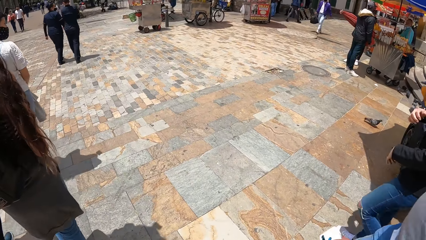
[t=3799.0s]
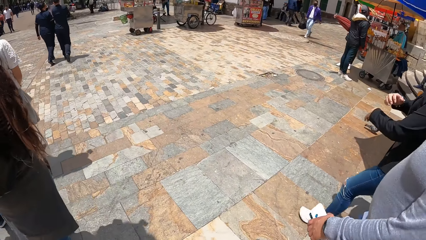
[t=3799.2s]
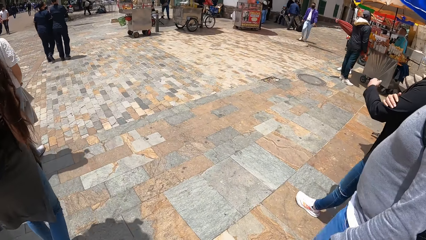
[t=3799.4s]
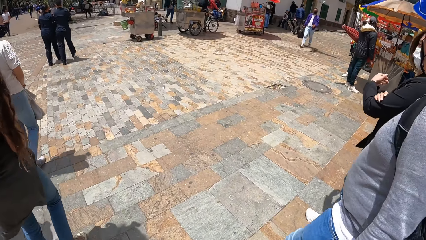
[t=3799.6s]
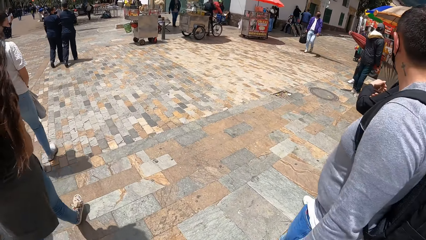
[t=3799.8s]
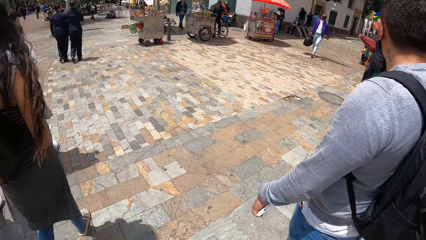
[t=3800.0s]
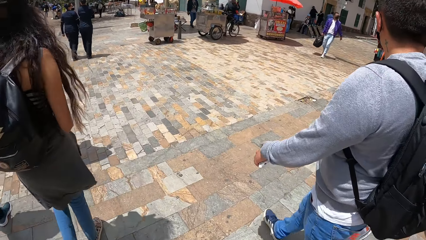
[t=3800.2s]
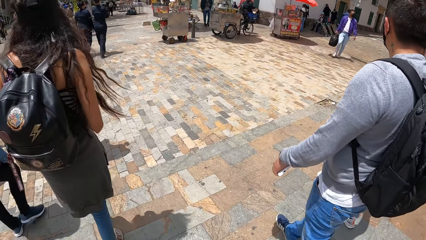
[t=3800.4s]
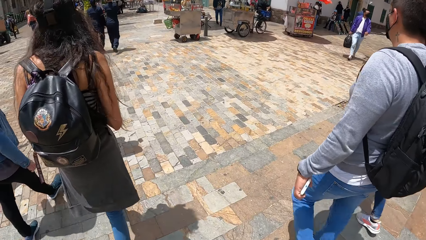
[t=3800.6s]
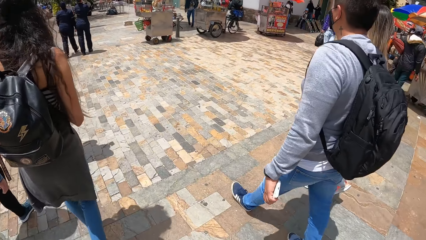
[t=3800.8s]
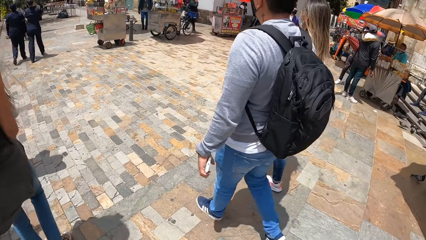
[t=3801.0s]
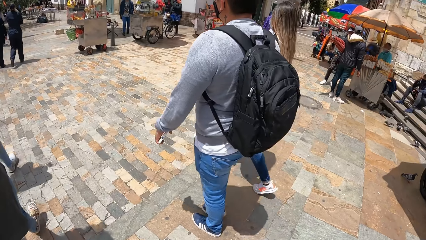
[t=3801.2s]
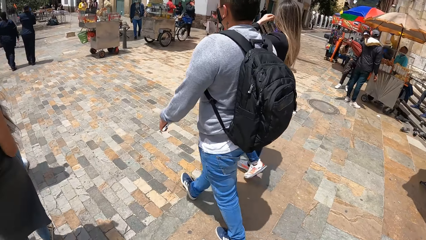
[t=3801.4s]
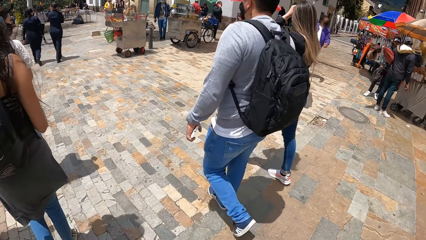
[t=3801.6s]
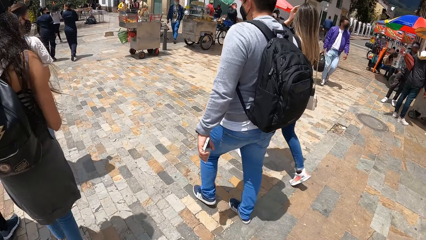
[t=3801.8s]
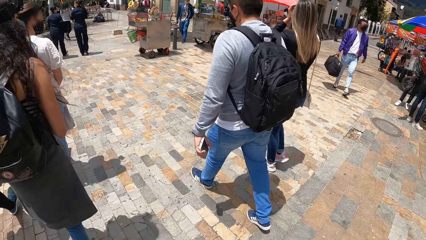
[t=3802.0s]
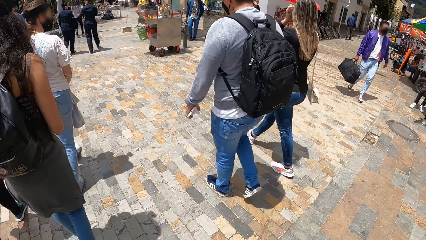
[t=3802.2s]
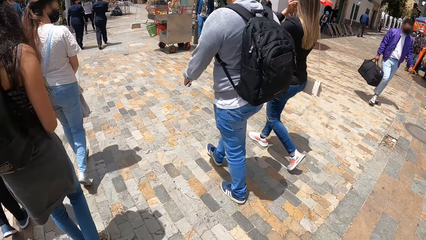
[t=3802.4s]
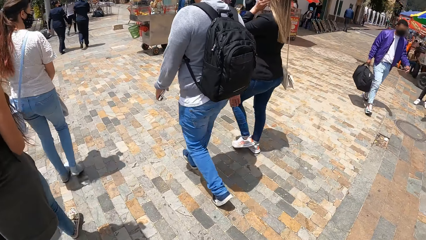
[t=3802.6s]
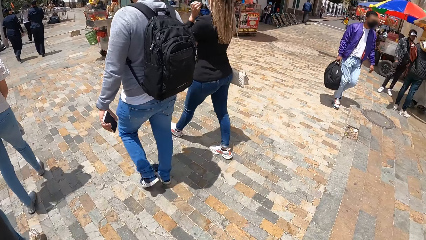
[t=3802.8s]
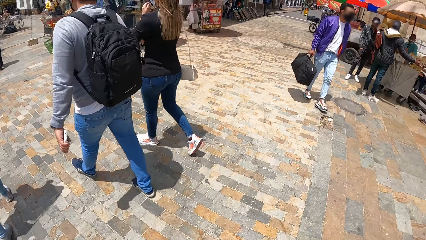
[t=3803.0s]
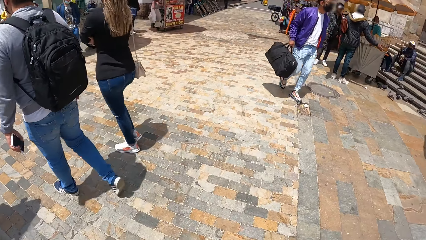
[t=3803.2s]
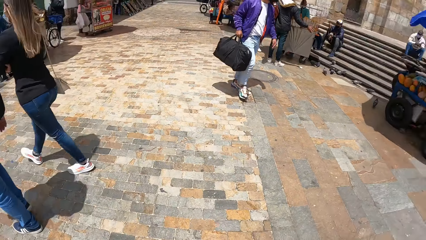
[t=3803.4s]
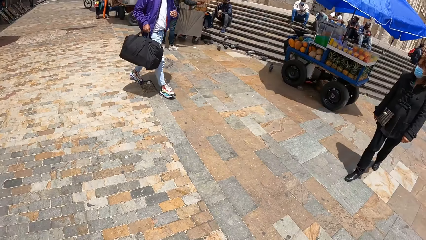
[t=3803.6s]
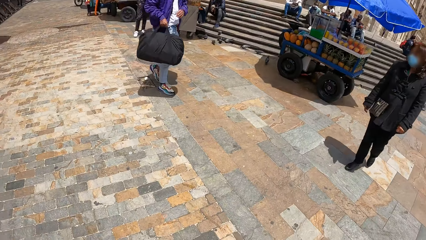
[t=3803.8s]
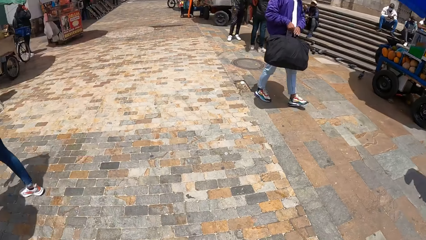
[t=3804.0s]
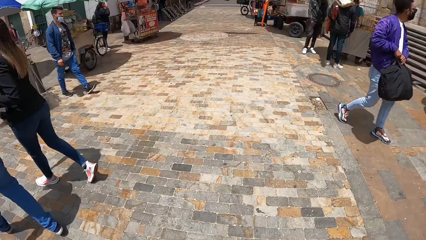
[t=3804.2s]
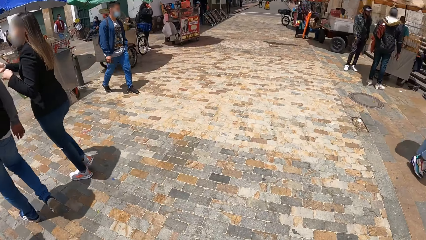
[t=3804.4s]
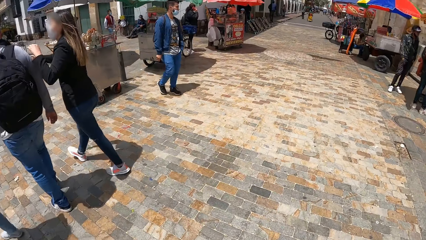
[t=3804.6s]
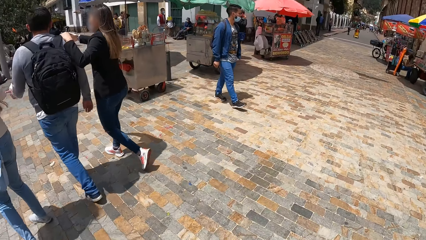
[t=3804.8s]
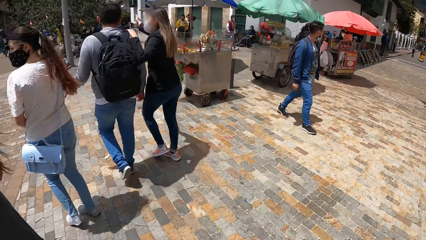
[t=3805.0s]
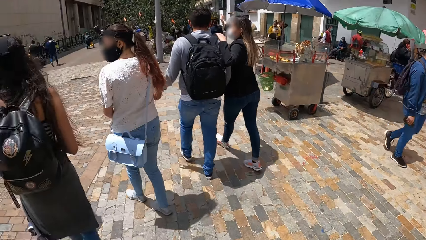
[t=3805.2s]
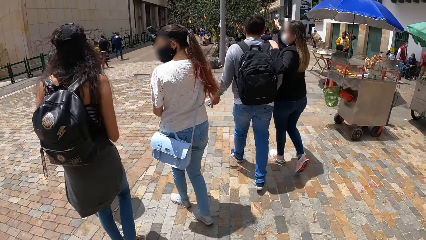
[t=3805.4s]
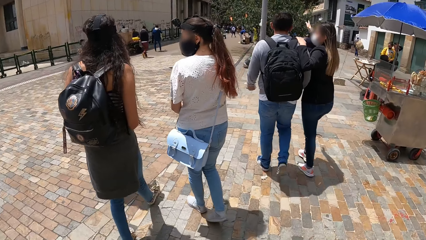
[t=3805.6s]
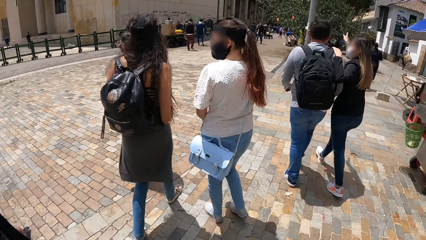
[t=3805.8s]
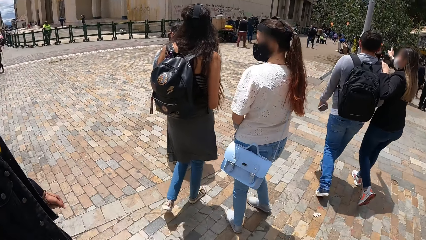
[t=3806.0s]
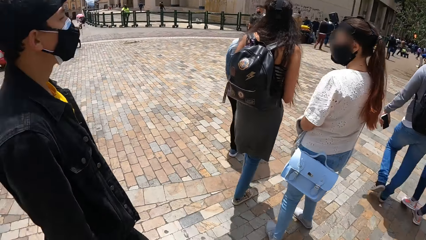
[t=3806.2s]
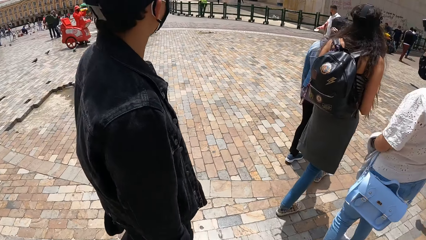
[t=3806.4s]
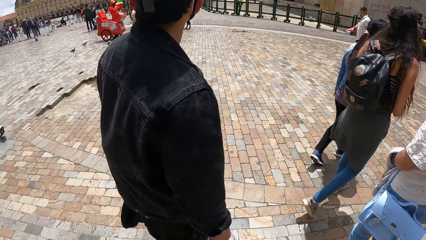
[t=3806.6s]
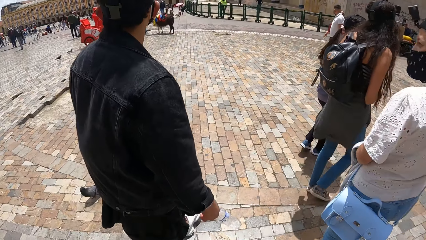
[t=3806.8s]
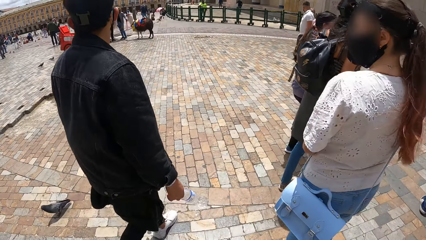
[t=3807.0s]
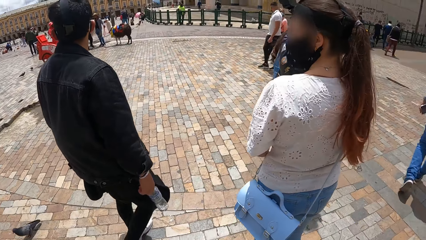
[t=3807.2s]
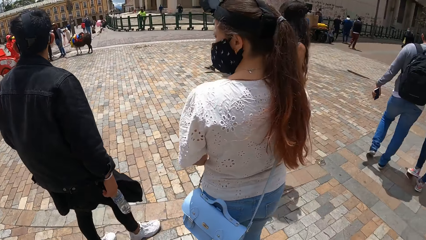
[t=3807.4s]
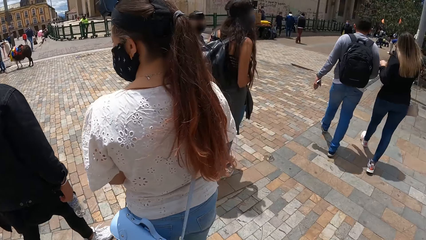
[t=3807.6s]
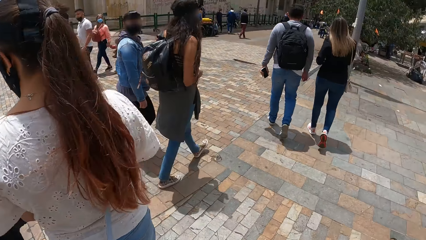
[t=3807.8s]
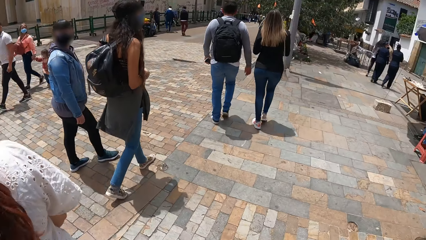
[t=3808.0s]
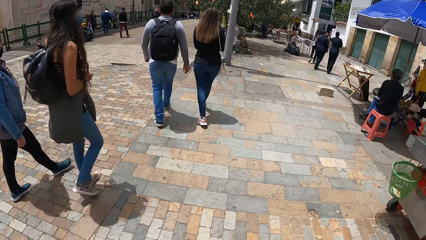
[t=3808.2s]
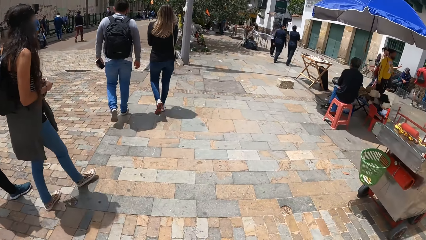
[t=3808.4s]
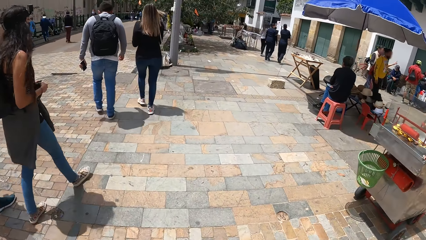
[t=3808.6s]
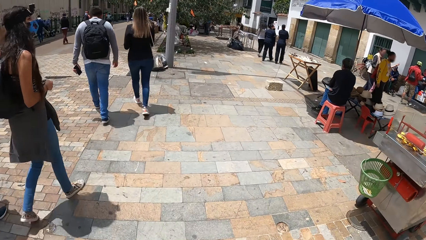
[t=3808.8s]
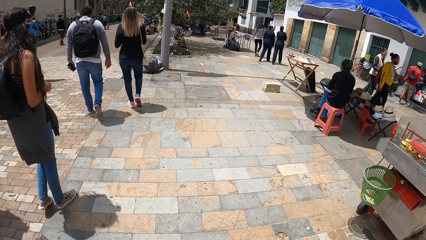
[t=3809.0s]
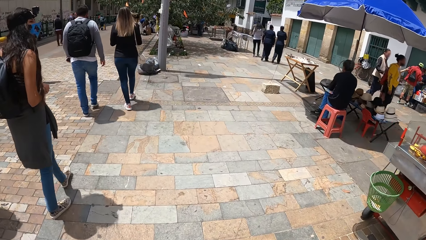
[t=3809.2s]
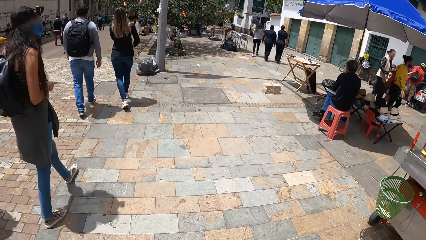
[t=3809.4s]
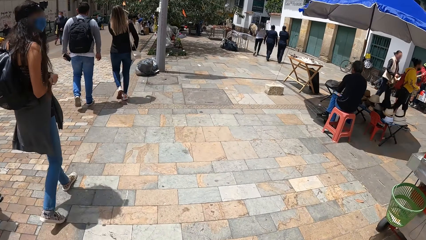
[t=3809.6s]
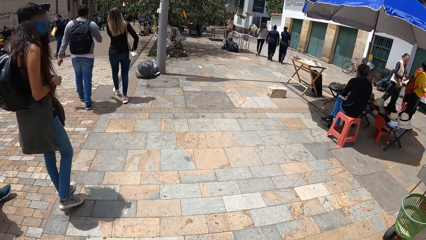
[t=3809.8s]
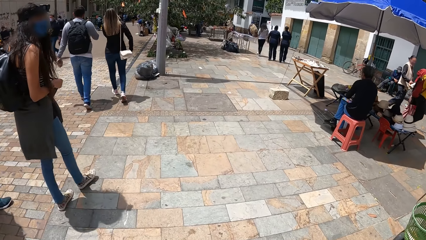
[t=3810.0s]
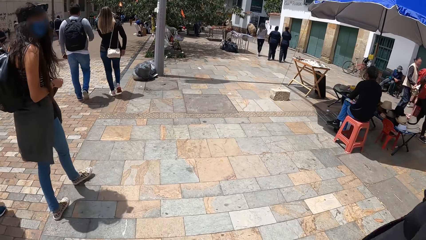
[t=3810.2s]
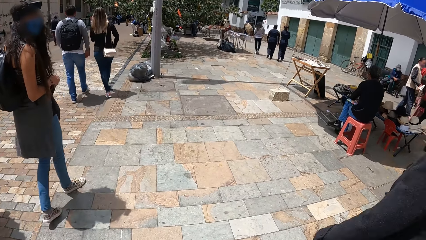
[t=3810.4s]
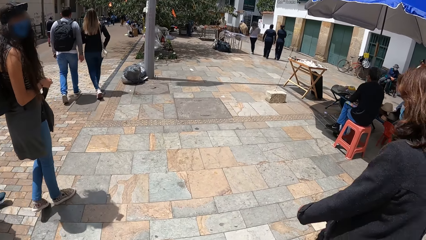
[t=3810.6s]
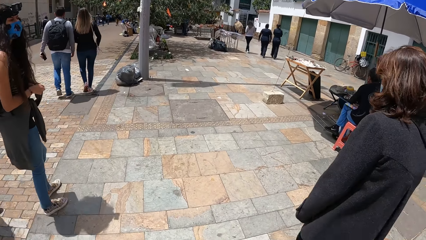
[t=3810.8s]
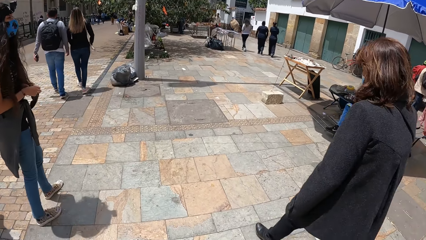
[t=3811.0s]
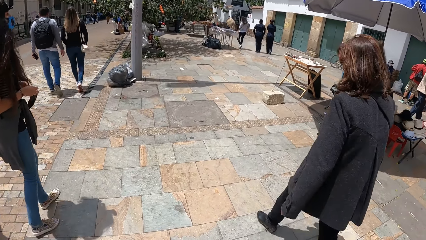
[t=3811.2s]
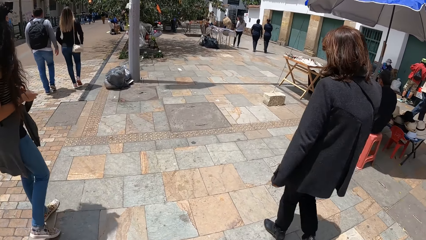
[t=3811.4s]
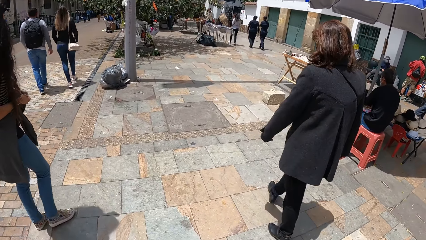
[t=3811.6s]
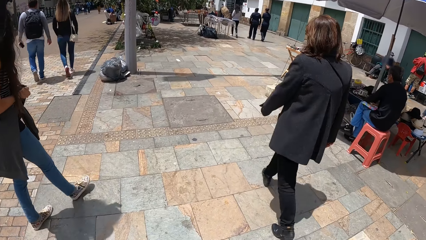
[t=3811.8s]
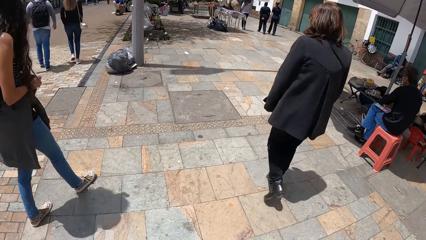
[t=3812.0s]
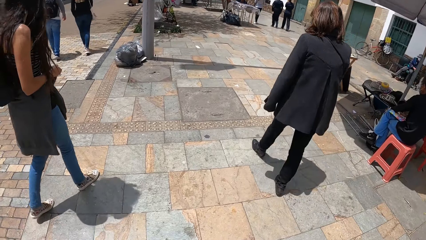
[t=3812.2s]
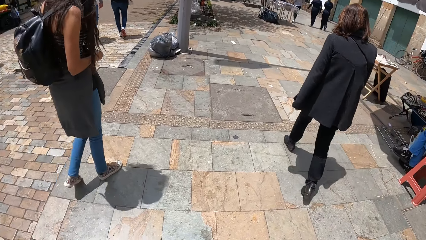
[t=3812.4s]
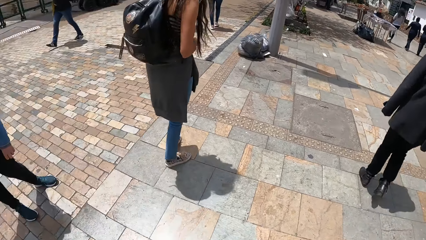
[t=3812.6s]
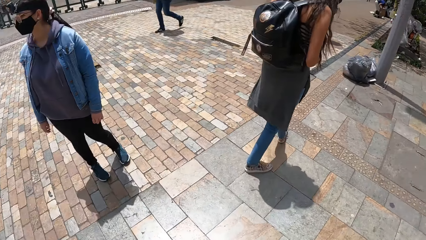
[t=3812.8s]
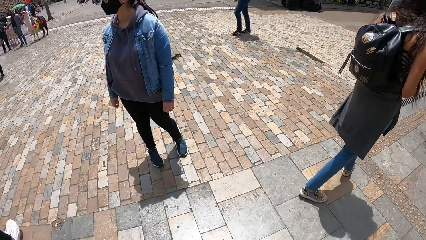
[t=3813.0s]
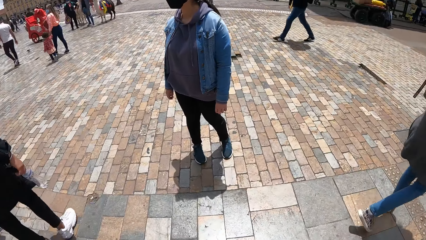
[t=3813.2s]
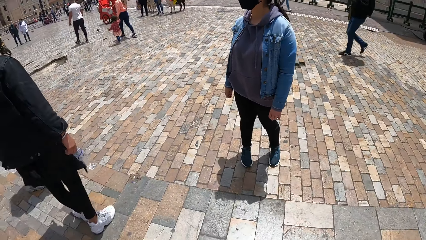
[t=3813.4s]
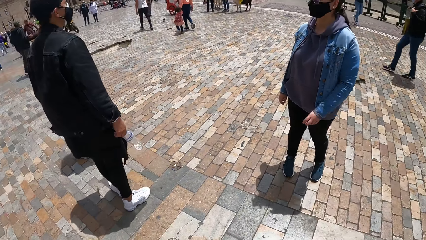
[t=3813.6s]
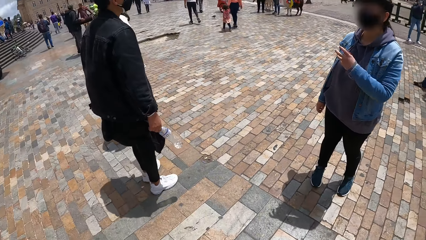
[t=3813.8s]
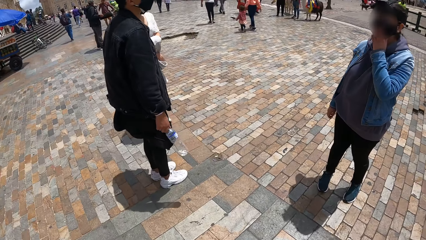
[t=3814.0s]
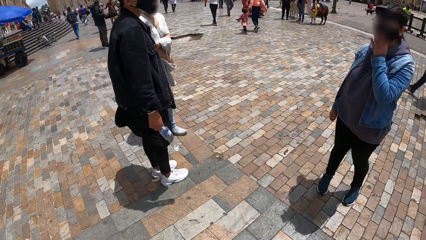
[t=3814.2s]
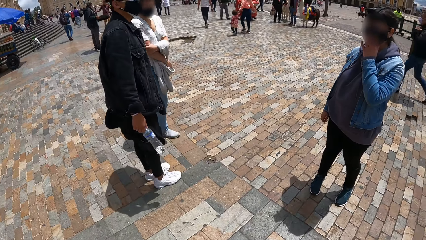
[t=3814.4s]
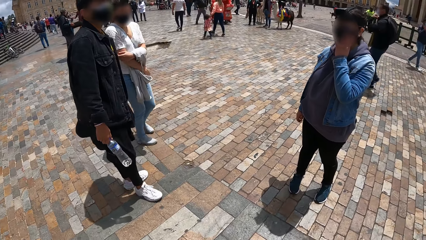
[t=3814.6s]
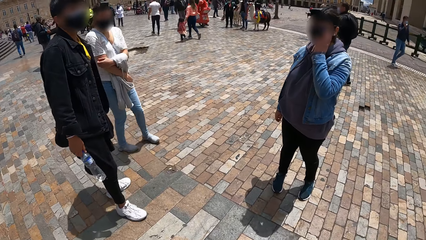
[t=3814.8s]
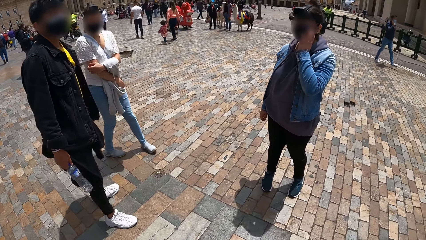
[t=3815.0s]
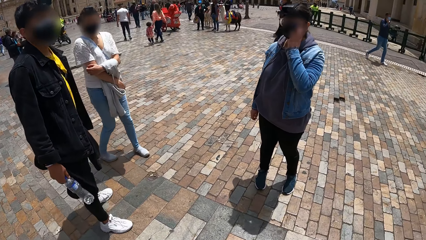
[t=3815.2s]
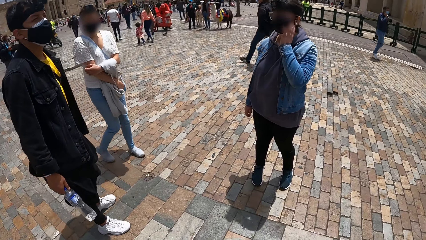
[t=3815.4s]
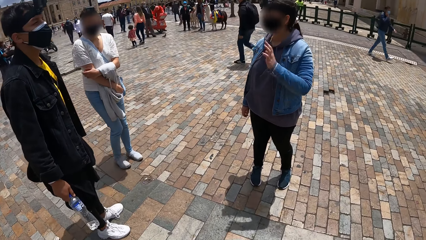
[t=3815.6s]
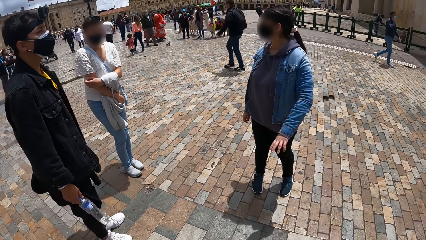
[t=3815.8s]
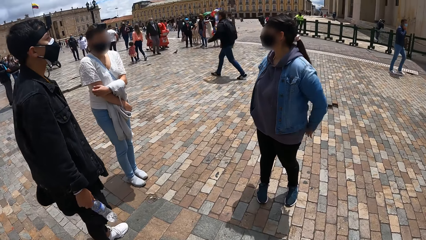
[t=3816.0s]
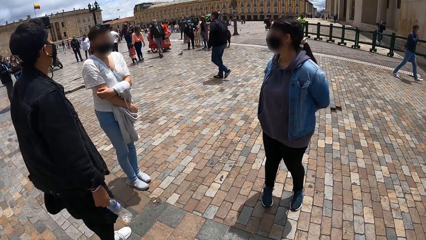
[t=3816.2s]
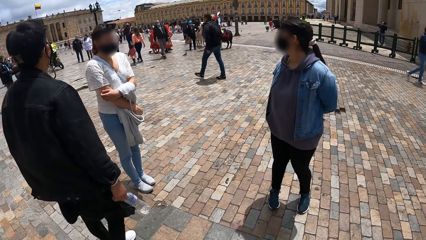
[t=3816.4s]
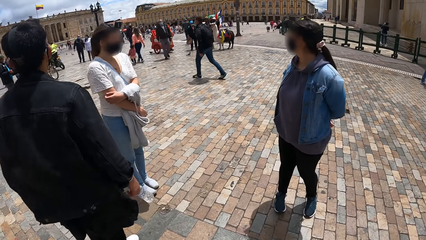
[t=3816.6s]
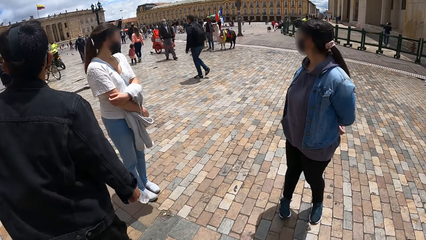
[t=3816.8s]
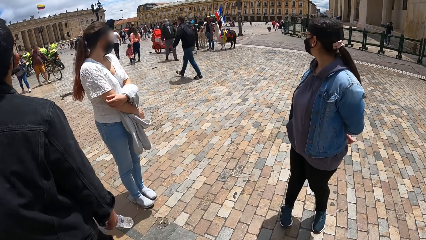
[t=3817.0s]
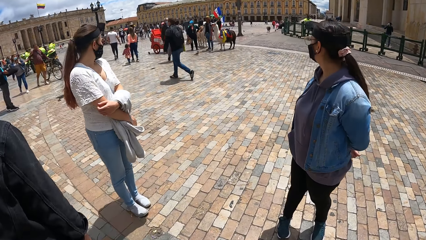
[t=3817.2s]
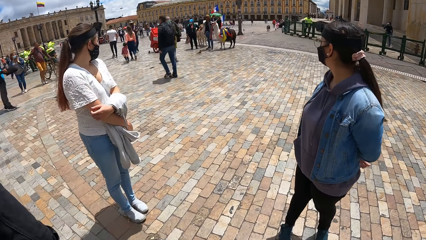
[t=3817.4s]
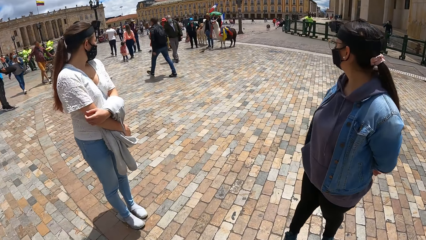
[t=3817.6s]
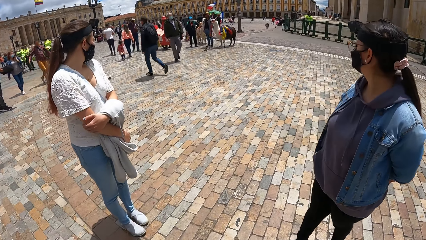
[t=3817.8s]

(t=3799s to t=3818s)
A woman adjusts her face mask with her left hand. The camera wearer stands with friends.
